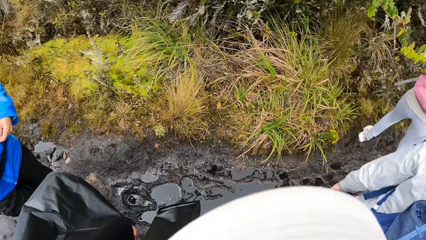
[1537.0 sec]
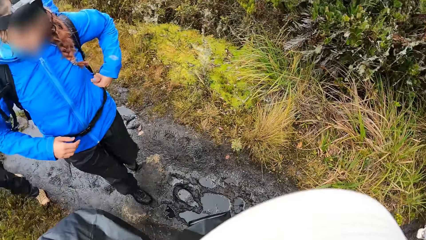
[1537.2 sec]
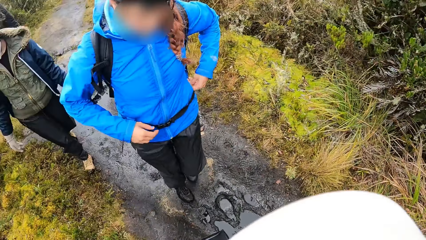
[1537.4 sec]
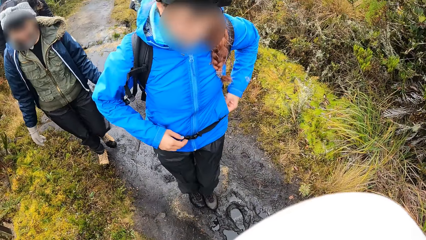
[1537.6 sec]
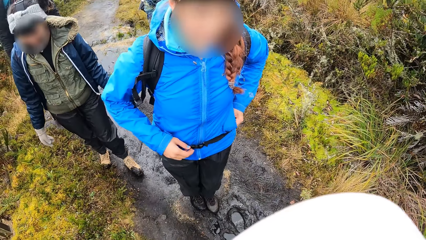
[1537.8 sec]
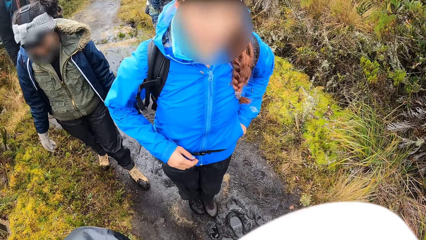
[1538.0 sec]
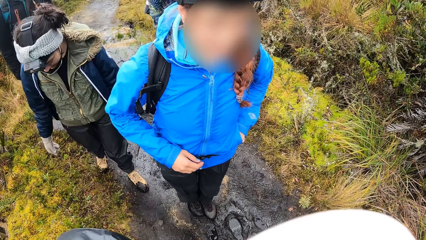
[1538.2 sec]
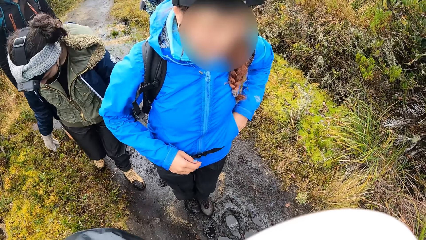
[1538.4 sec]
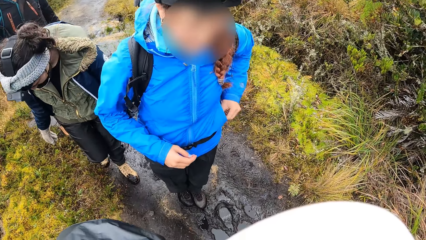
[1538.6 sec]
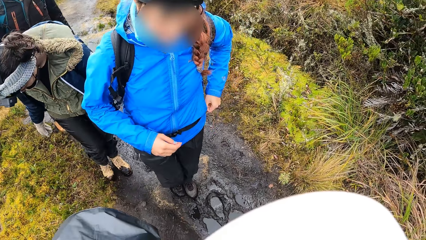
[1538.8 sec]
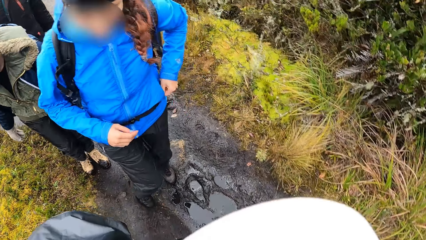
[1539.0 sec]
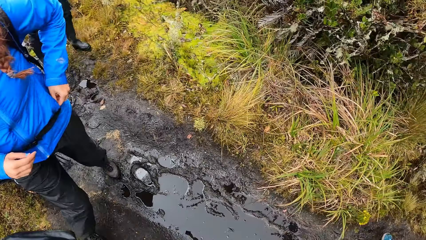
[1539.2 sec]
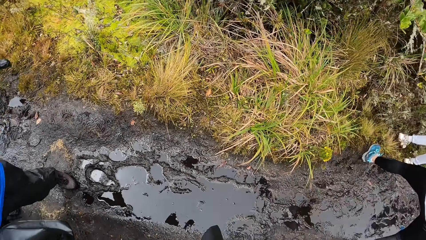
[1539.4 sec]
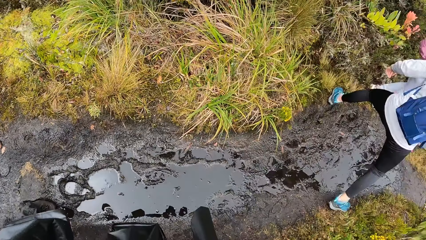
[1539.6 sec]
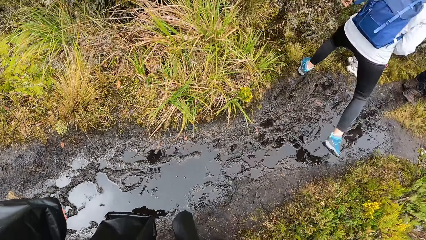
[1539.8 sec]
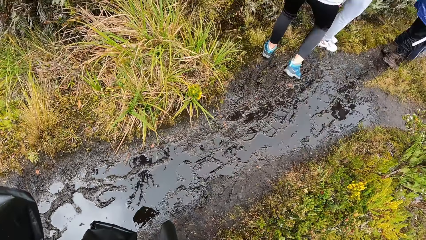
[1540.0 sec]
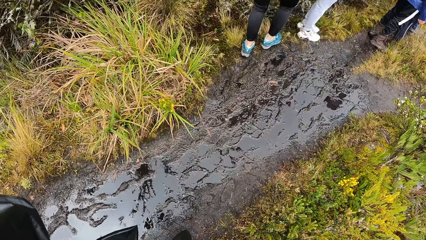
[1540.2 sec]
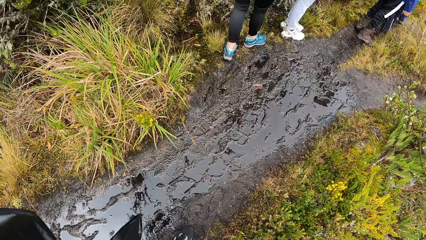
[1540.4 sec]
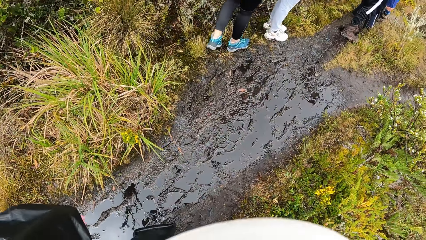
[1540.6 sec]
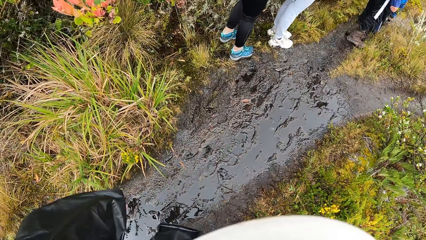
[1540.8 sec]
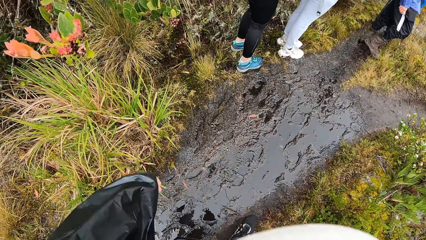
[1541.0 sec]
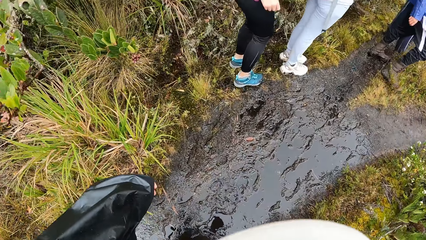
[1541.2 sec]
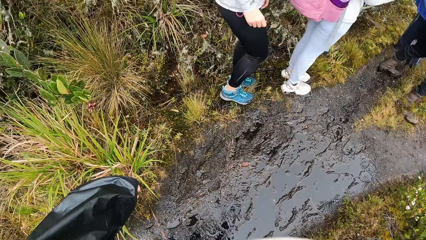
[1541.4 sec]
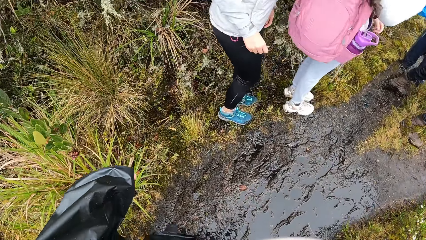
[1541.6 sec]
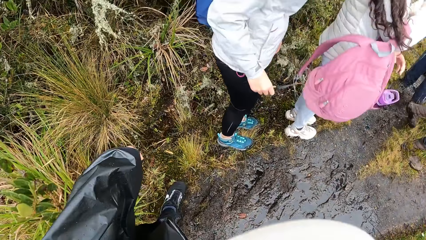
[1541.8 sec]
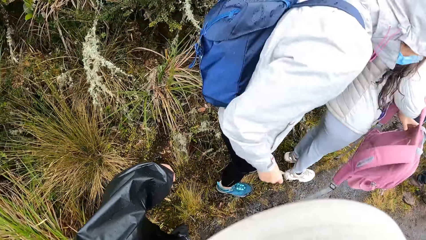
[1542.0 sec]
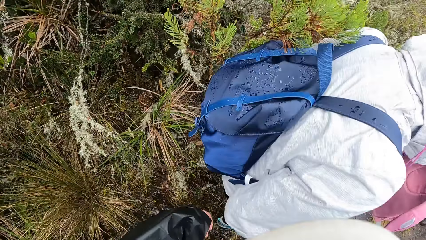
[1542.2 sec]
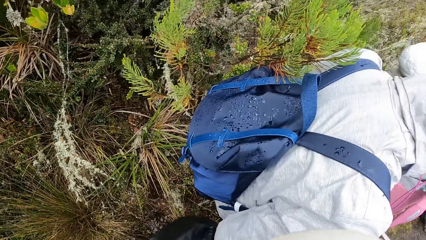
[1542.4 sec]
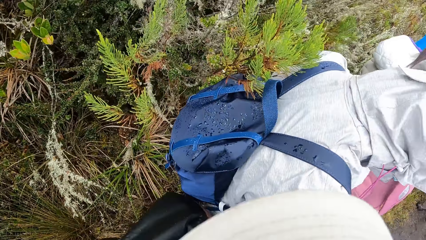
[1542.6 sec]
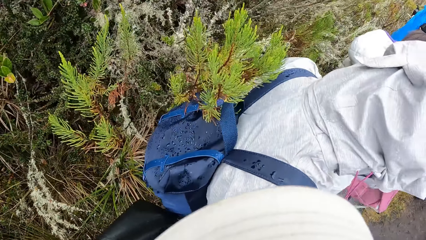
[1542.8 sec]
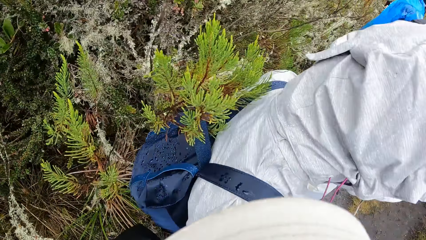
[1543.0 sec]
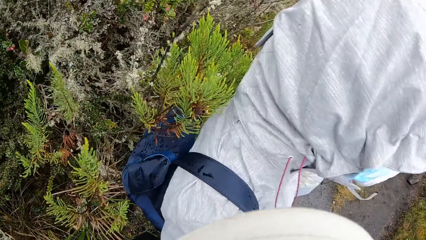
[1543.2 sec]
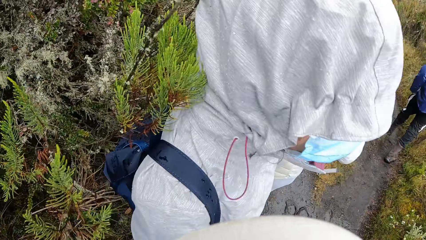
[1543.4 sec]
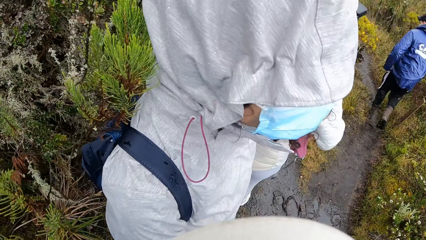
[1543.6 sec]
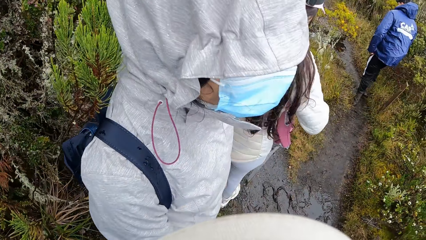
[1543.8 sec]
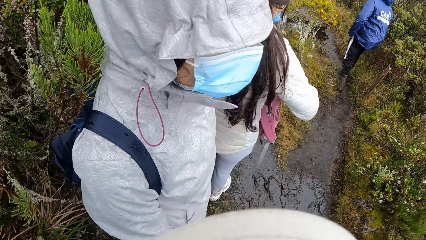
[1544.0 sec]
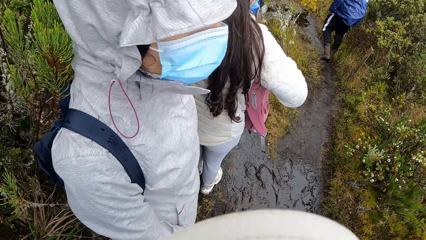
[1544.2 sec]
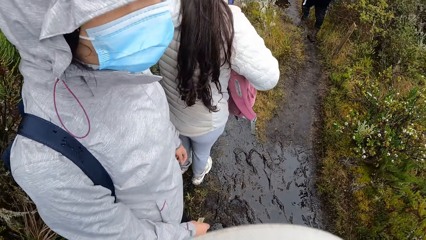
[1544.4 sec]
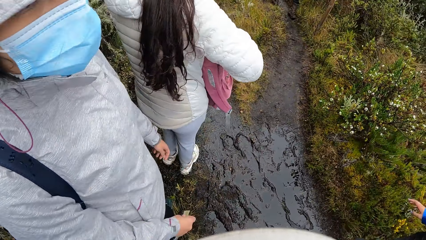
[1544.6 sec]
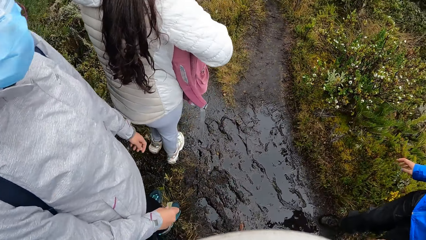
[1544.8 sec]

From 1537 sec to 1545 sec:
The camera wearer interacts with a woman behind her. She crosses a muddy puddle.

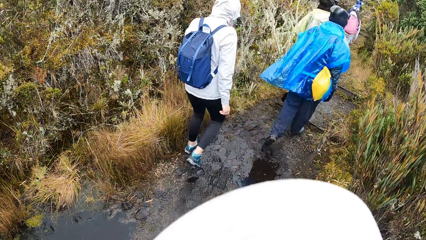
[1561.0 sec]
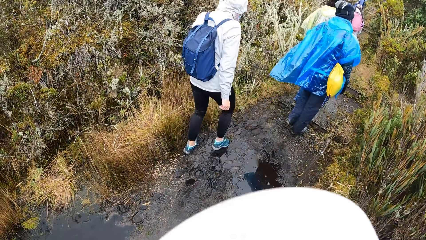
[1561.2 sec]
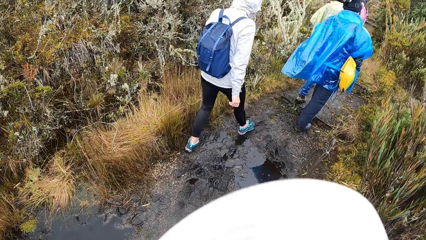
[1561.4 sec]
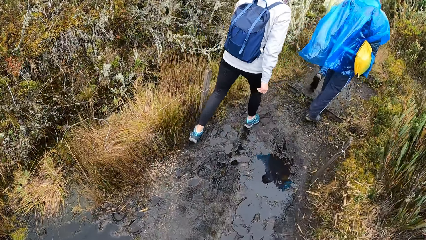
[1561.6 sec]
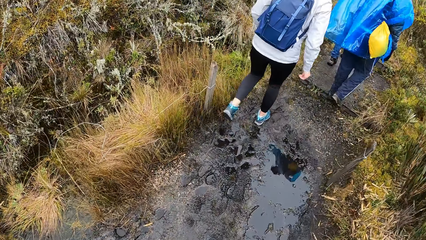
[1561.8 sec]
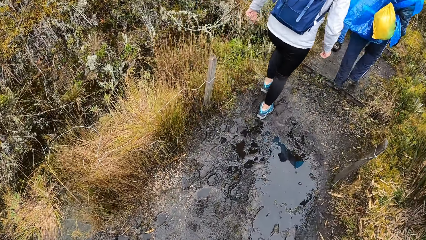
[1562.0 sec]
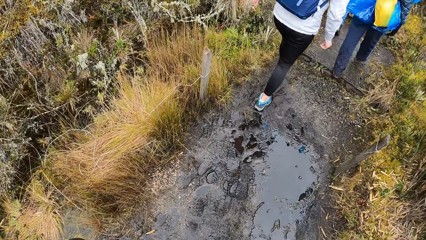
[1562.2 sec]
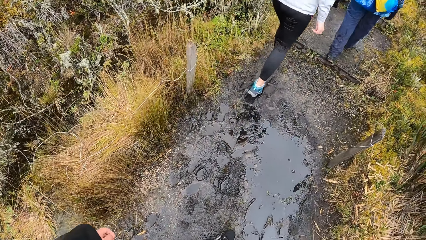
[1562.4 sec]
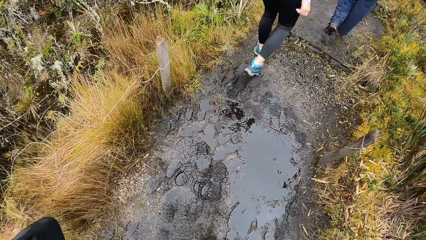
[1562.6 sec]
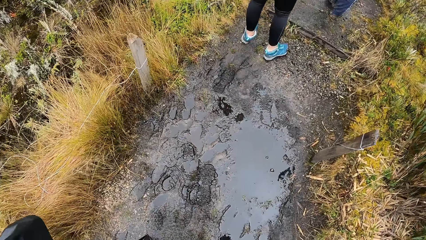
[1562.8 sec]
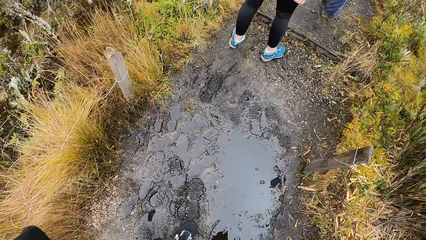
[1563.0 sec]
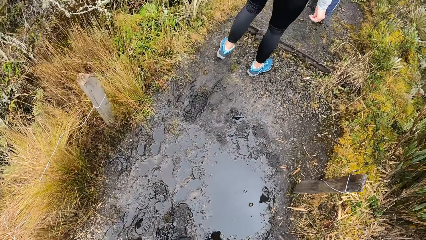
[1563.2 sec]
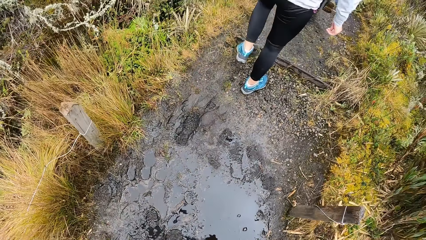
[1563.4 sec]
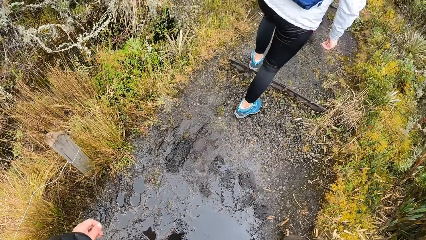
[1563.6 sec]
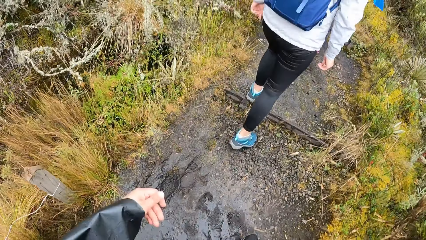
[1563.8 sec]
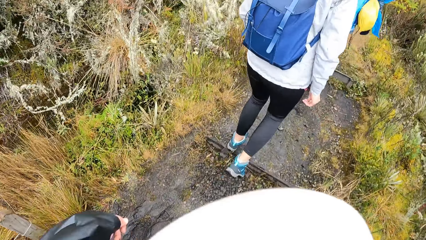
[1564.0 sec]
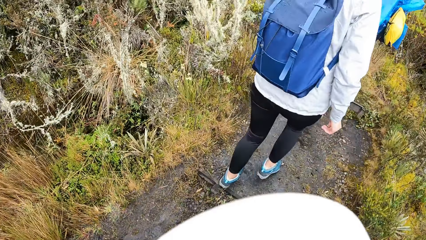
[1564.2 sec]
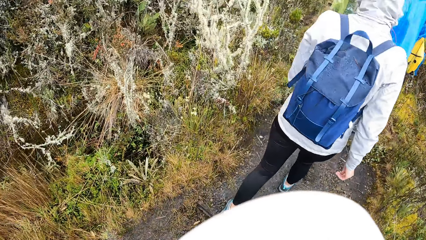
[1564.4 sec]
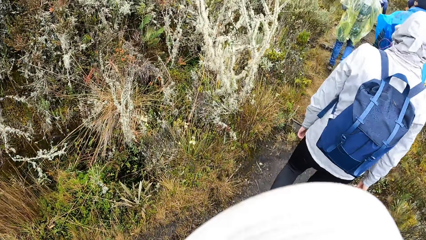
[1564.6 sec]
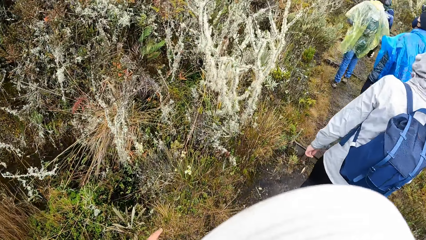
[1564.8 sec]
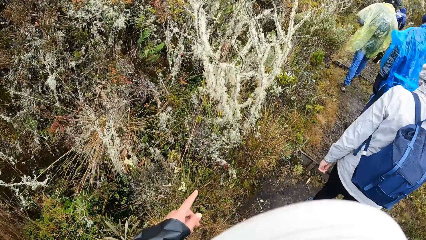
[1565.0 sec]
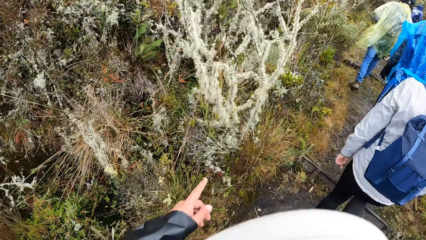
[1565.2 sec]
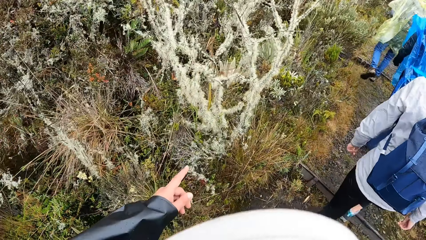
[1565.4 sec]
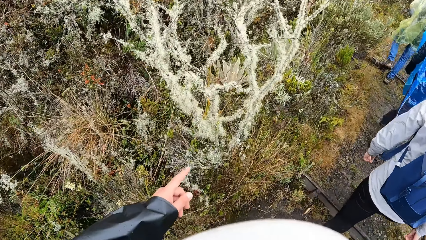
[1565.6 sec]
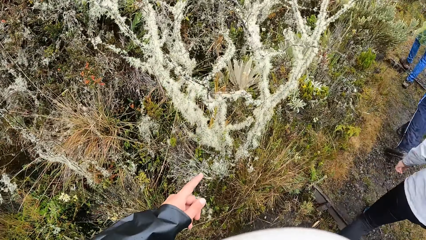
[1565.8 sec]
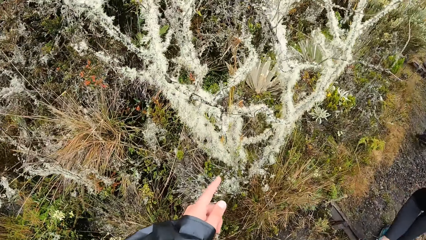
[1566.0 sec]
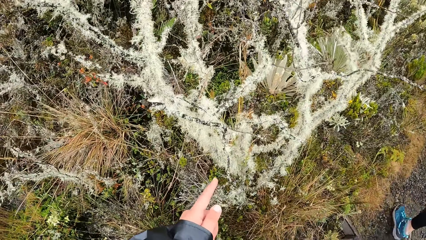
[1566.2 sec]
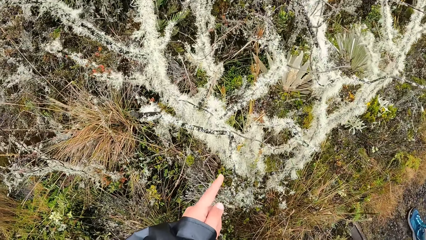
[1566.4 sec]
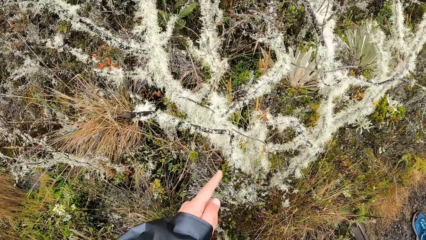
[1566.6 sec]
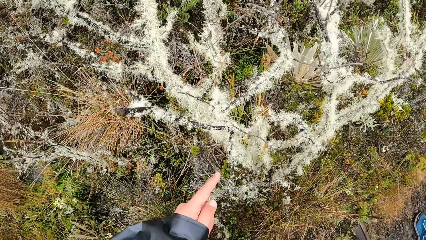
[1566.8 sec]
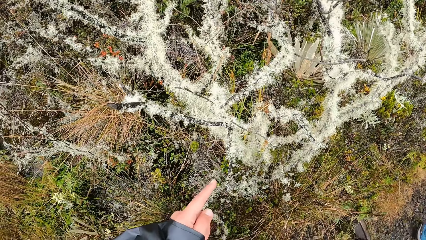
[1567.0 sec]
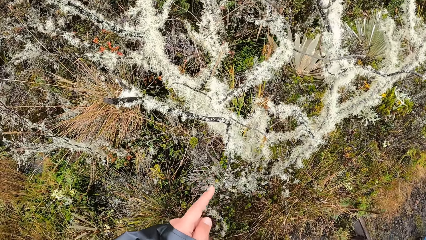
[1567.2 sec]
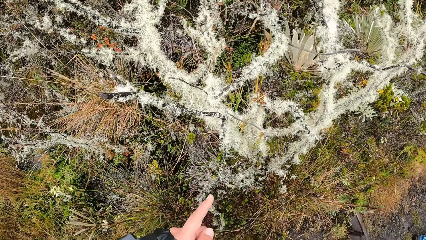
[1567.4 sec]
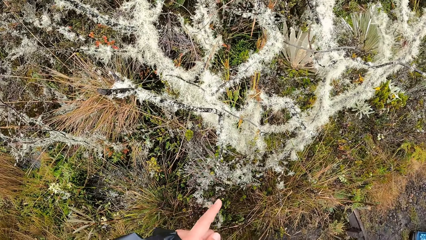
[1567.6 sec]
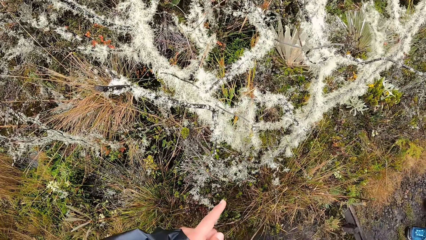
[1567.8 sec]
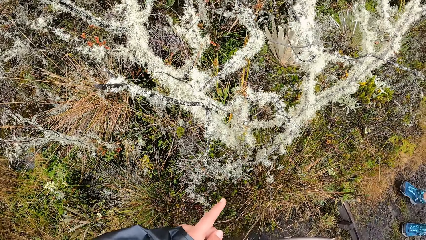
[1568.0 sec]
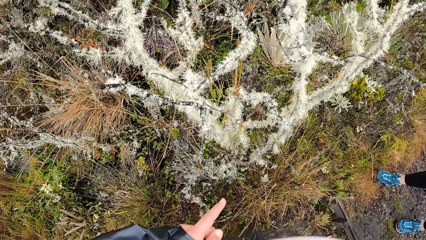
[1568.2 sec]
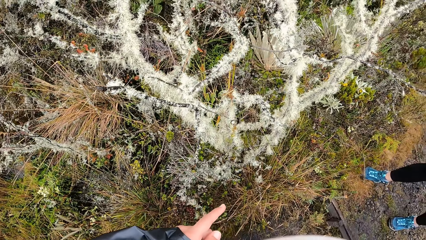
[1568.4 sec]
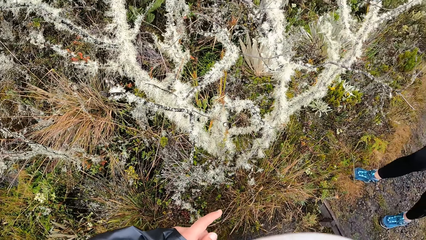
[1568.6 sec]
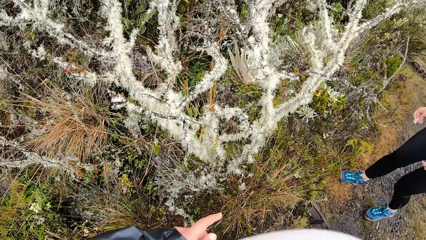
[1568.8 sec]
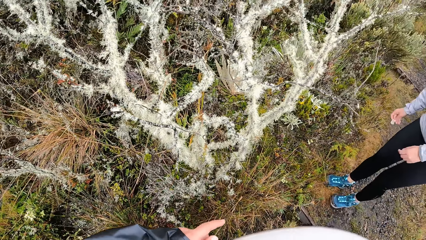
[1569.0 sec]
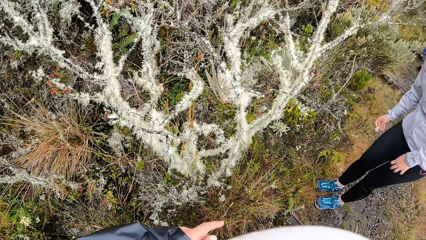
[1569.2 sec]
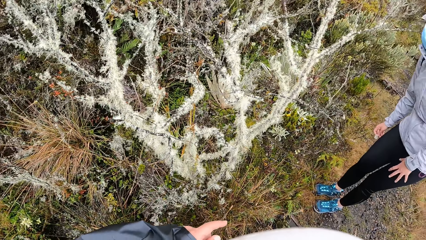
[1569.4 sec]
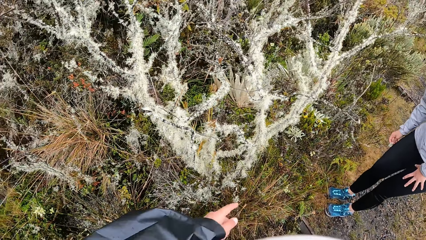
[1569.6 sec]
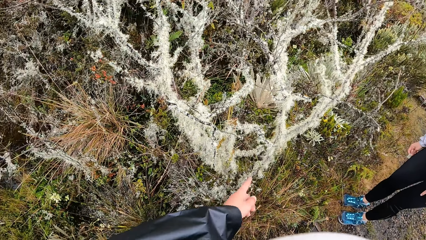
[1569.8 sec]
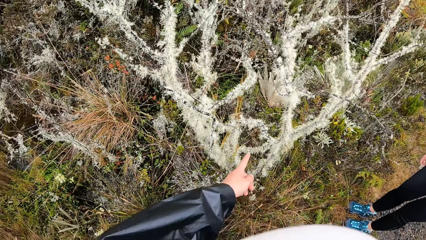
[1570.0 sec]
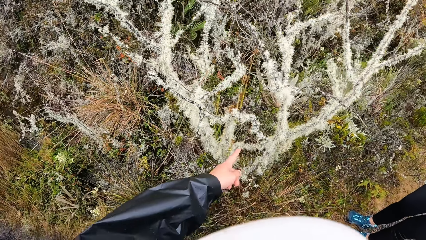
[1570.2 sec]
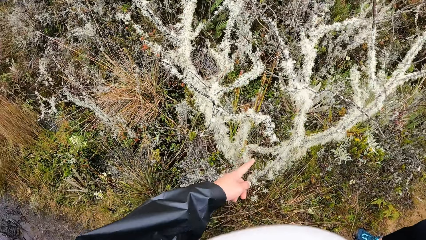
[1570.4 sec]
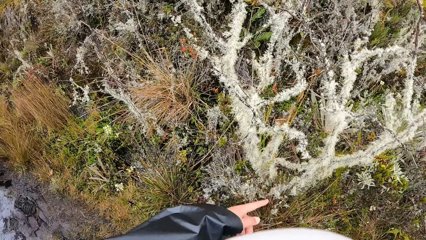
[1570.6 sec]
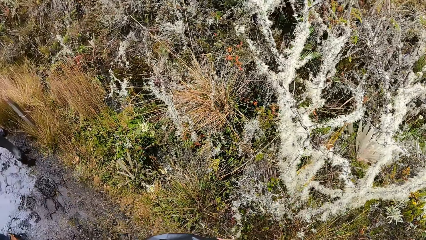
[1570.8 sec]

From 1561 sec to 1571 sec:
The camera wearer crosses a muddy puddle. She moves the hand. She points at a plant with her left hand.
